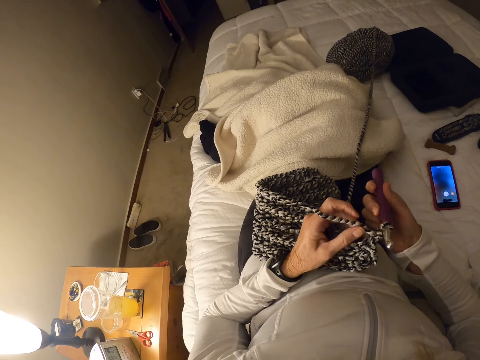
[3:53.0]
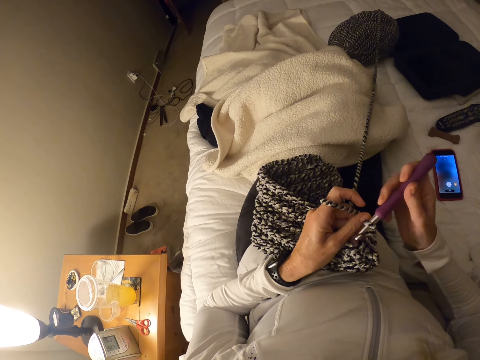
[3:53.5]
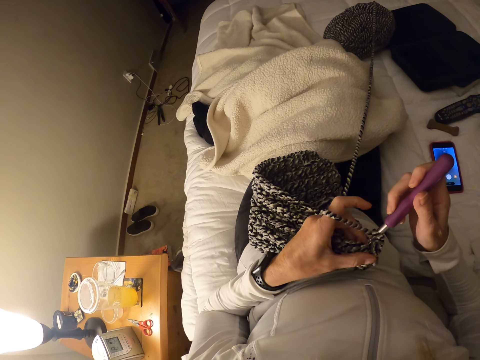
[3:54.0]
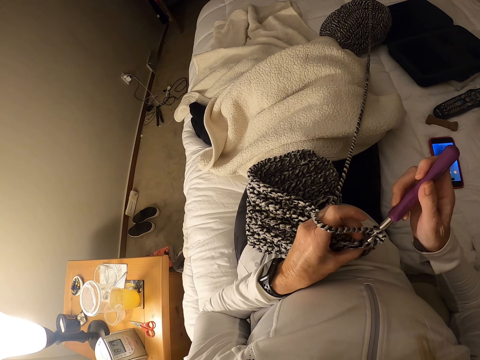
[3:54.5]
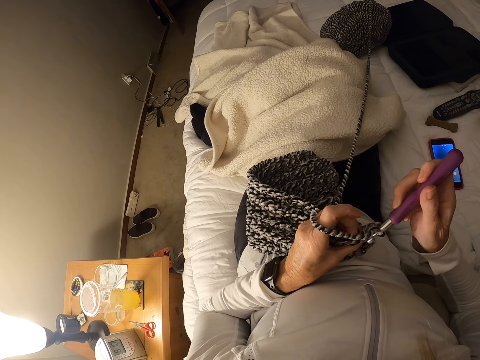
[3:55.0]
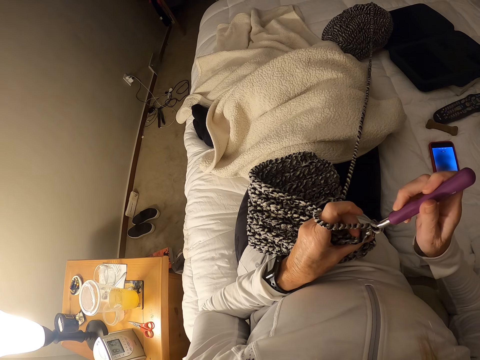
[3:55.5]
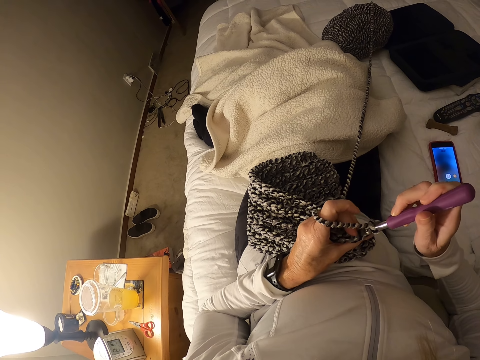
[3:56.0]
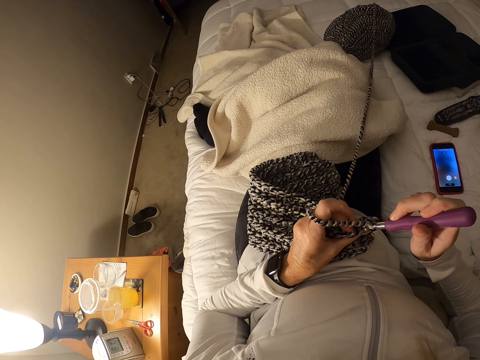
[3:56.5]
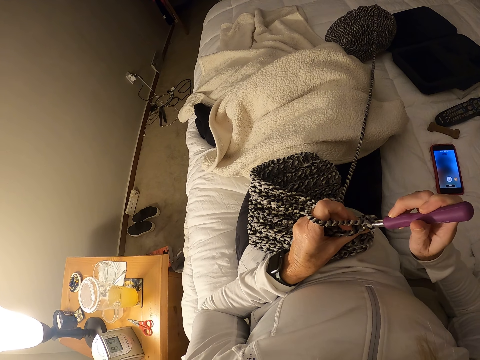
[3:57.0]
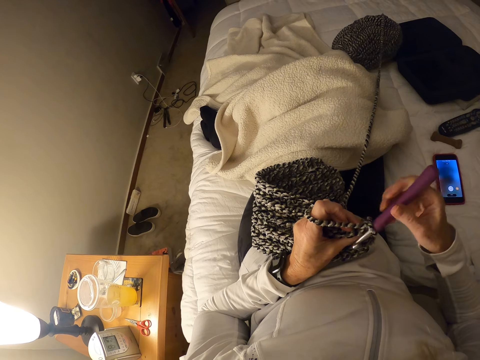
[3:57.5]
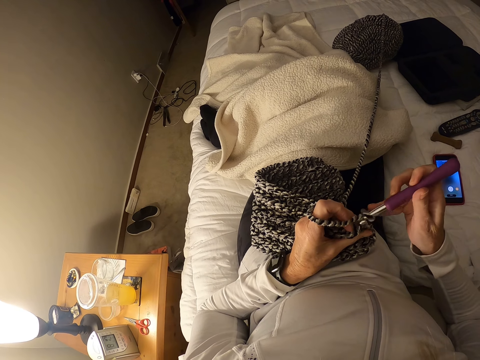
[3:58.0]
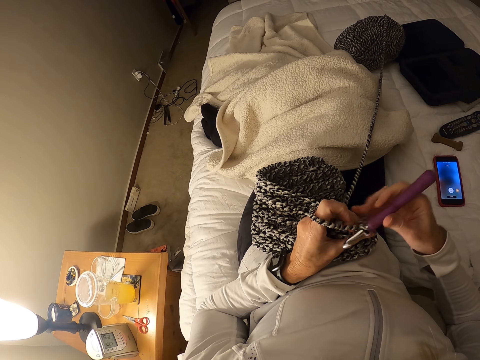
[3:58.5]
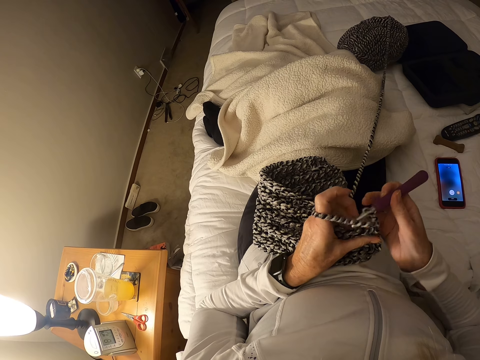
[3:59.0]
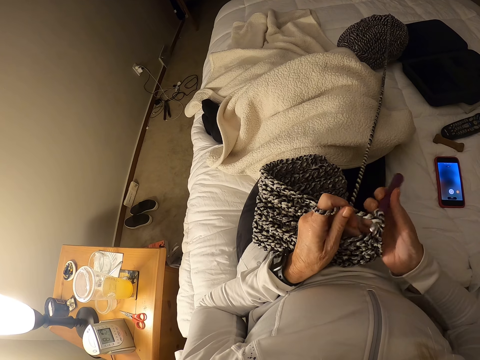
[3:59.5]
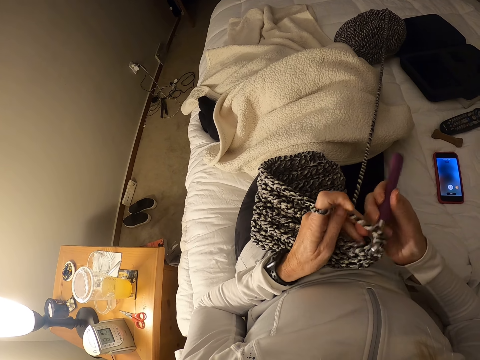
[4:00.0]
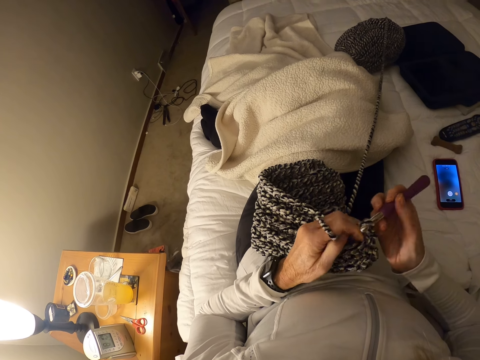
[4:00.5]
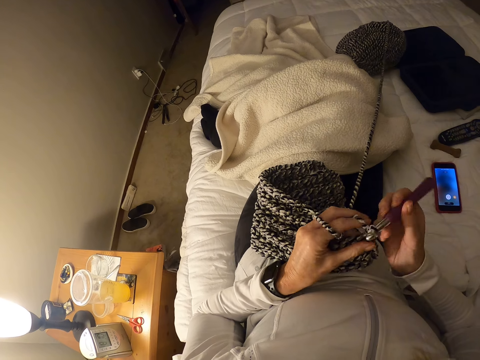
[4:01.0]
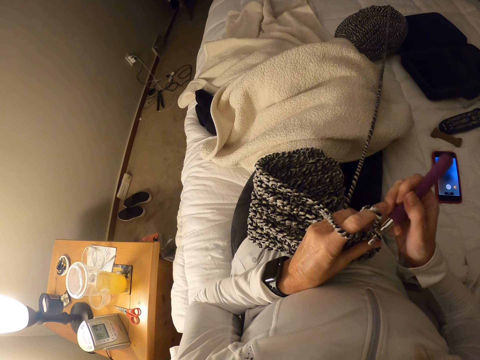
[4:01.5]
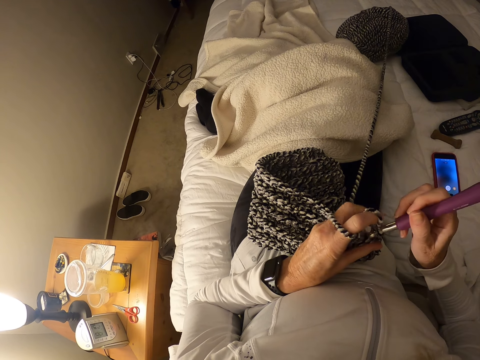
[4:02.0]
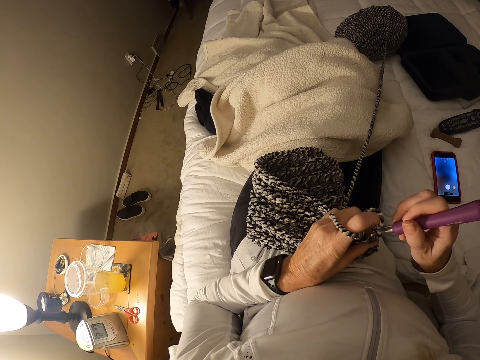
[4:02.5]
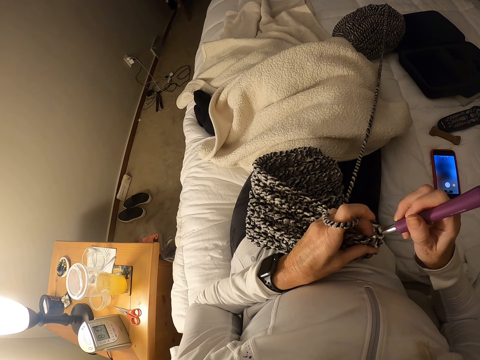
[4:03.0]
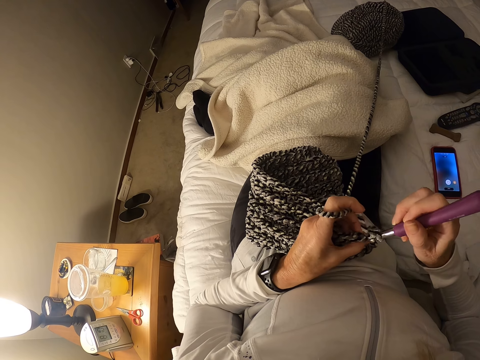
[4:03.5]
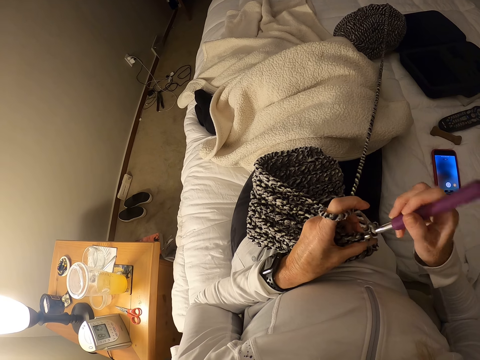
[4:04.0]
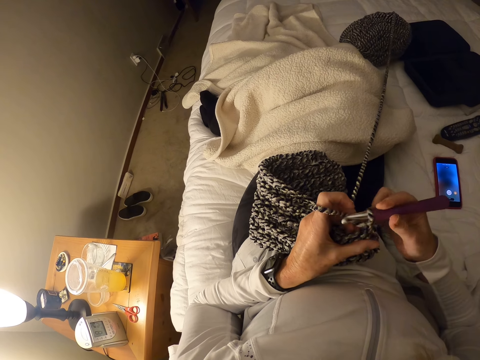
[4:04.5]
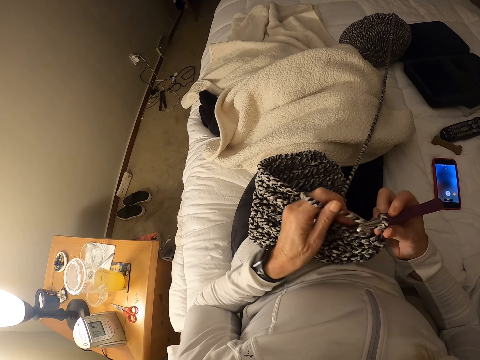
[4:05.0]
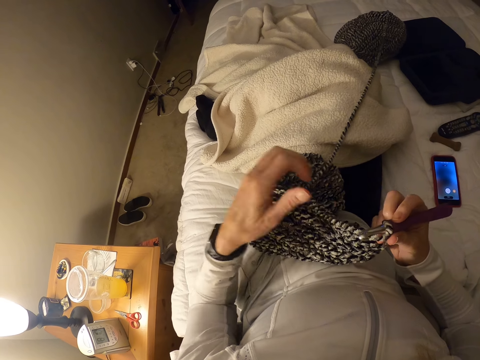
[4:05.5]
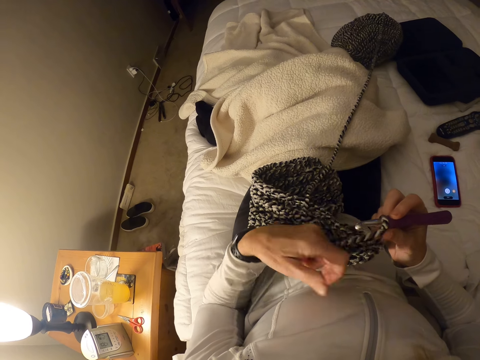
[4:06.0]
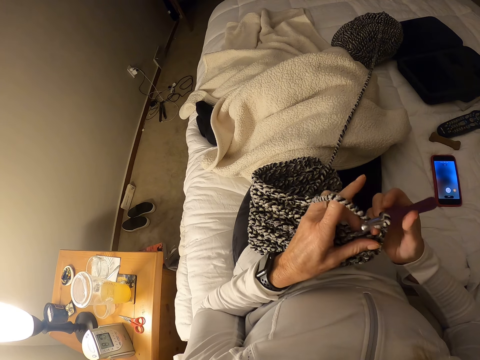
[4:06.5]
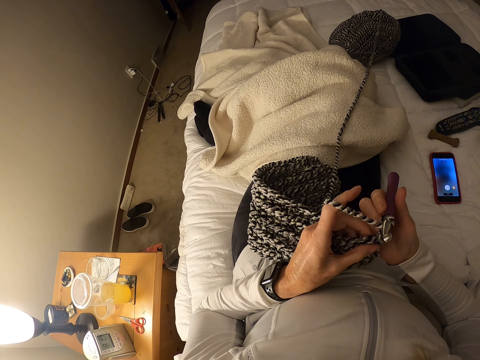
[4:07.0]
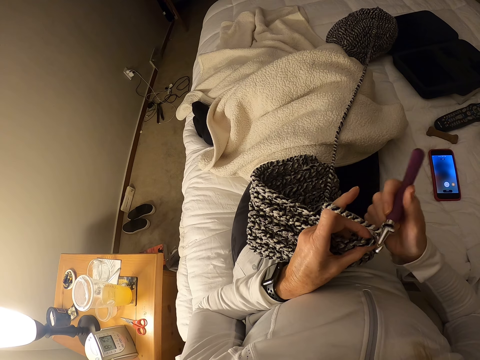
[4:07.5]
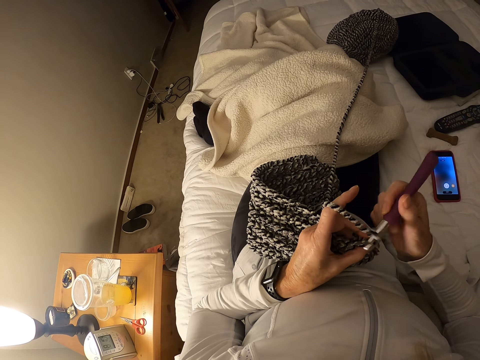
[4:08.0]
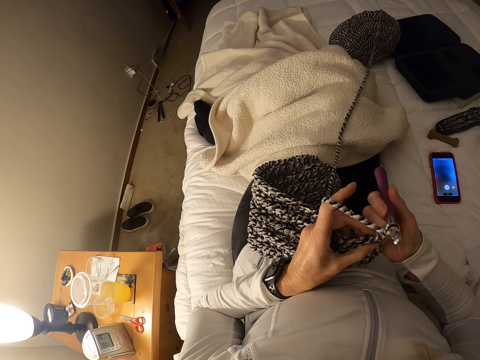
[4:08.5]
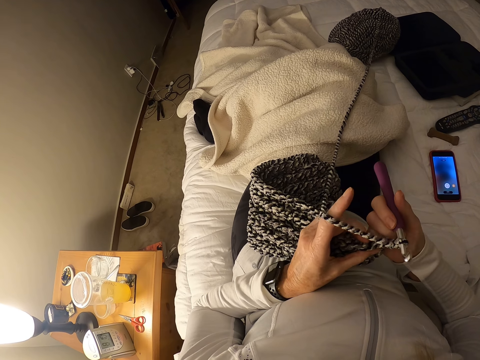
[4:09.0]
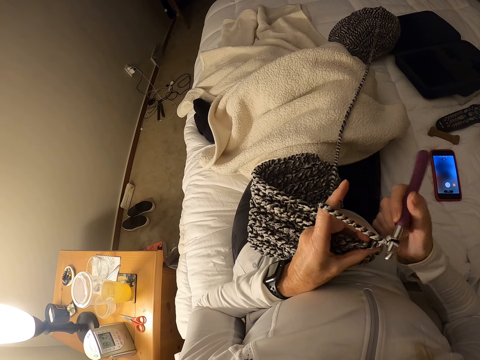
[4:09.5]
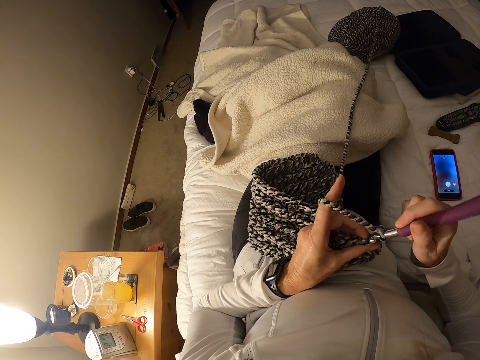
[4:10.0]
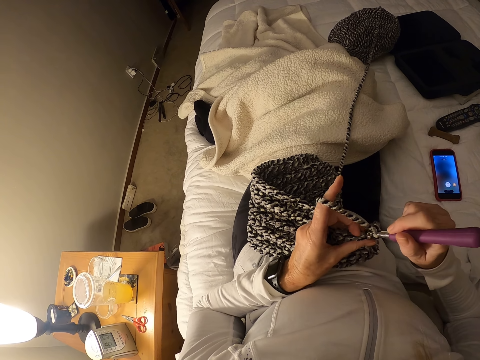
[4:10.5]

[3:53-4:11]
The camera wearer rolls the thread around the finger.

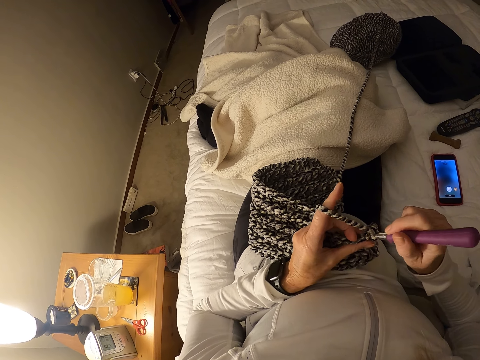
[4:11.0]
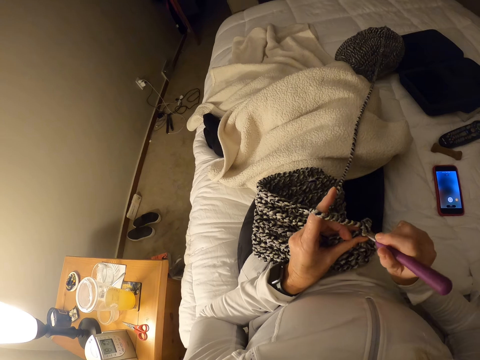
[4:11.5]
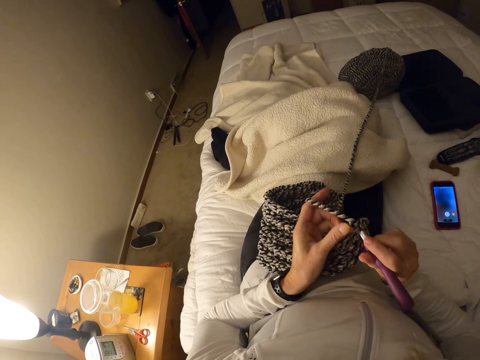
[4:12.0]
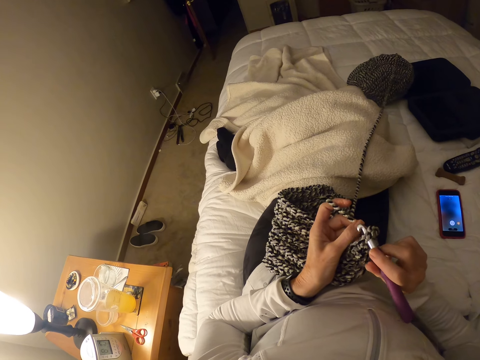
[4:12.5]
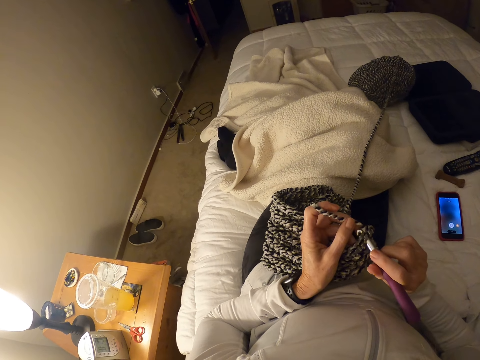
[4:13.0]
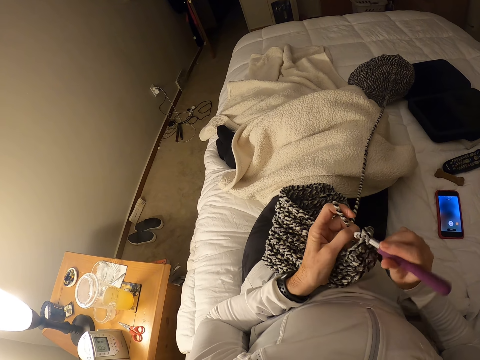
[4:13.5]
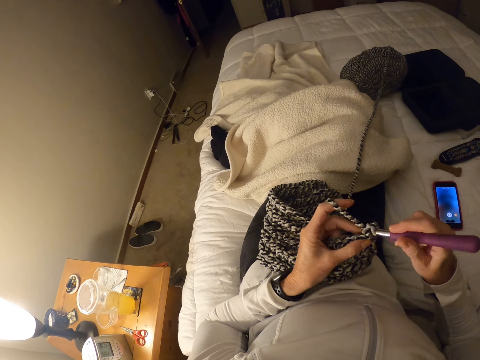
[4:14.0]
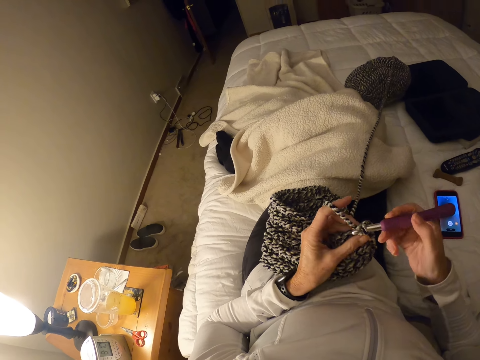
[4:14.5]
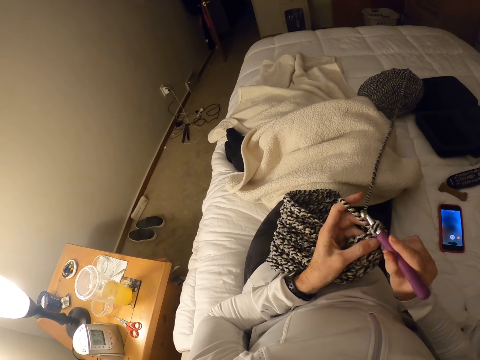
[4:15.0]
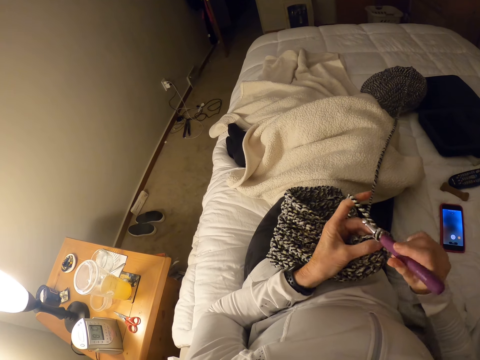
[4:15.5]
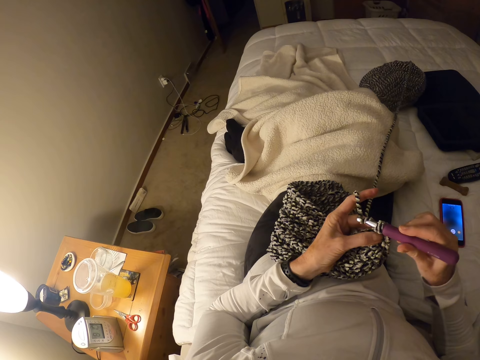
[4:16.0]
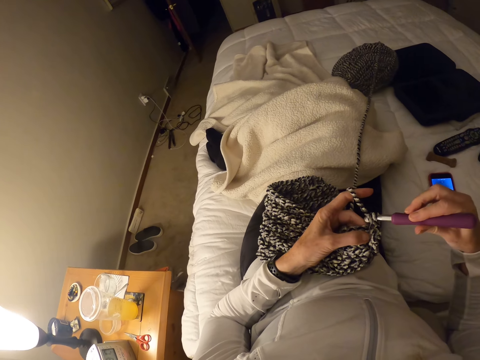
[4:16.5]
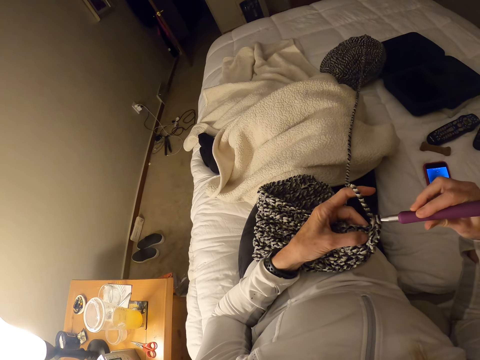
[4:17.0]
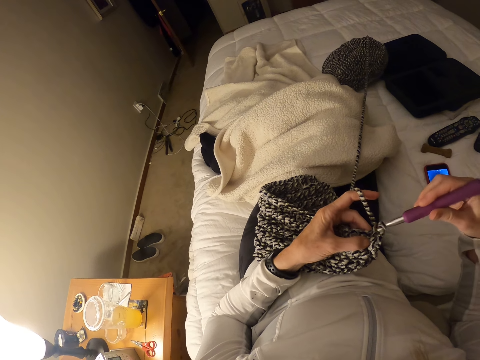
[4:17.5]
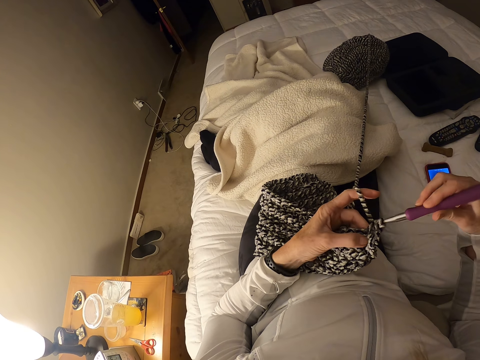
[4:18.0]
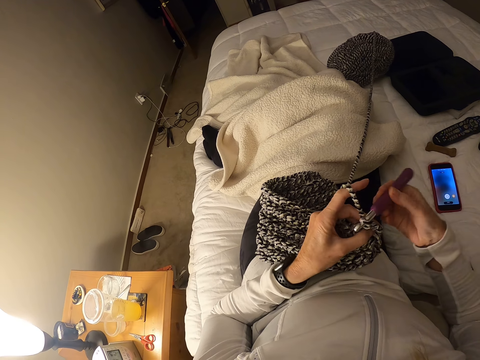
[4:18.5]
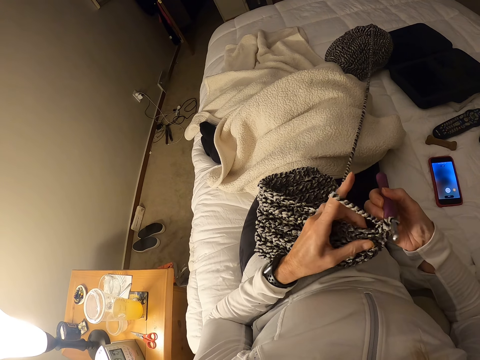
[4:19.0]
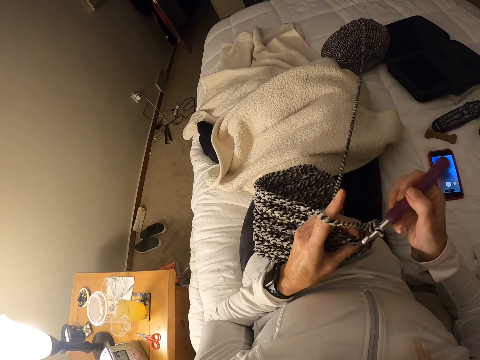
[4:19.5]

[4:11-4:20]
The camera wearer knits with a thread.
